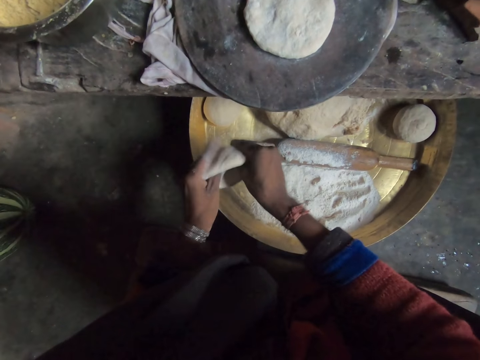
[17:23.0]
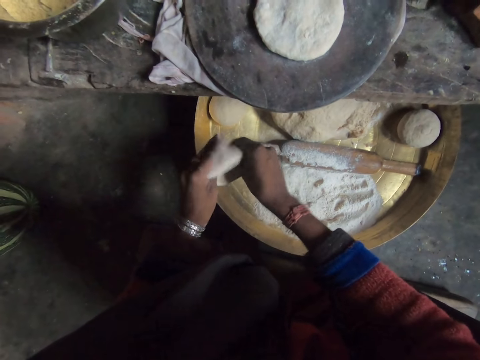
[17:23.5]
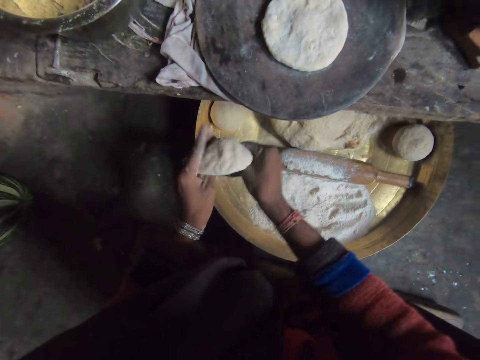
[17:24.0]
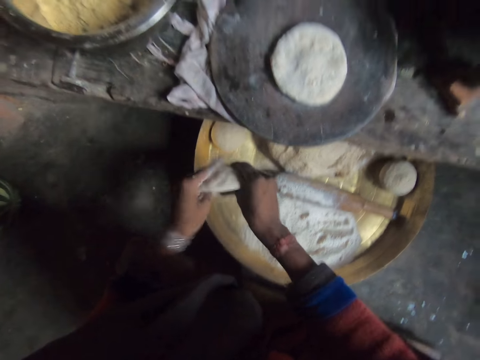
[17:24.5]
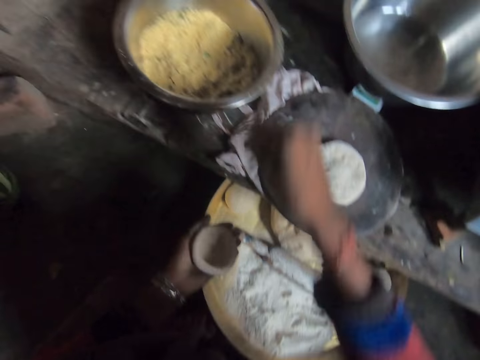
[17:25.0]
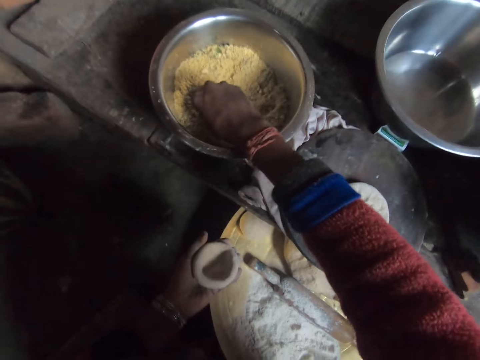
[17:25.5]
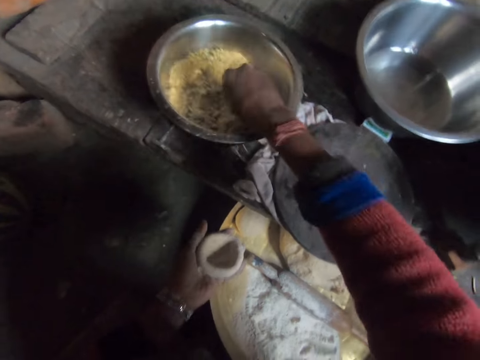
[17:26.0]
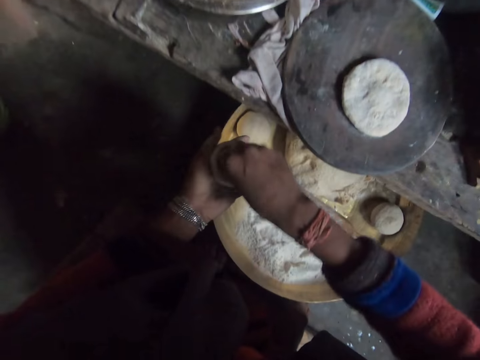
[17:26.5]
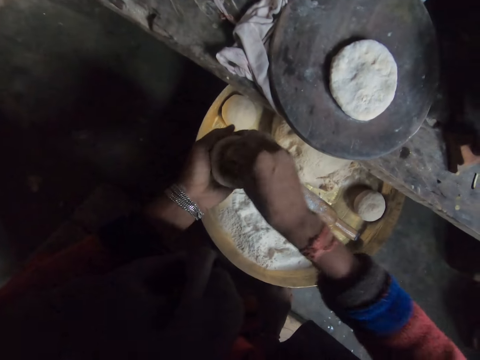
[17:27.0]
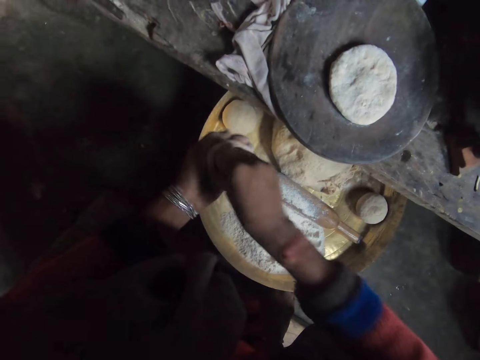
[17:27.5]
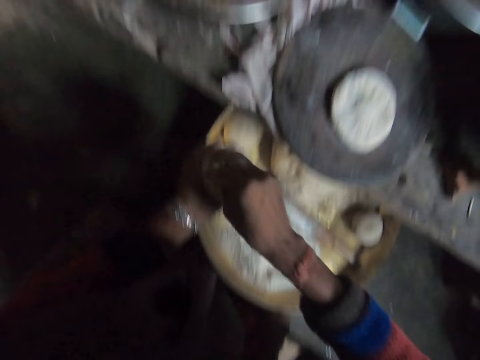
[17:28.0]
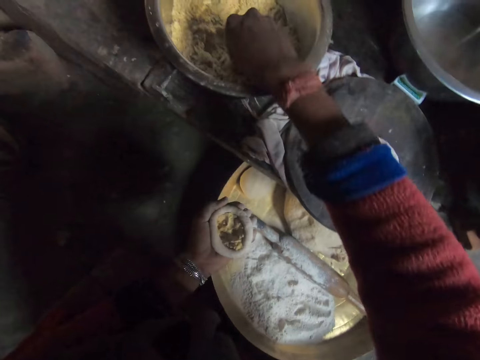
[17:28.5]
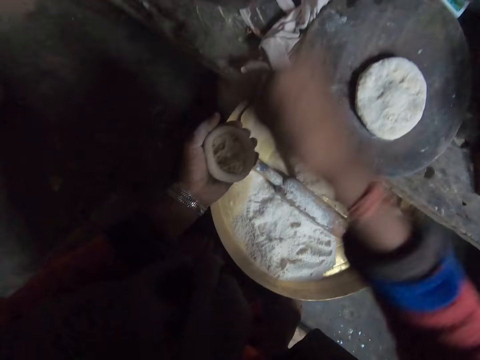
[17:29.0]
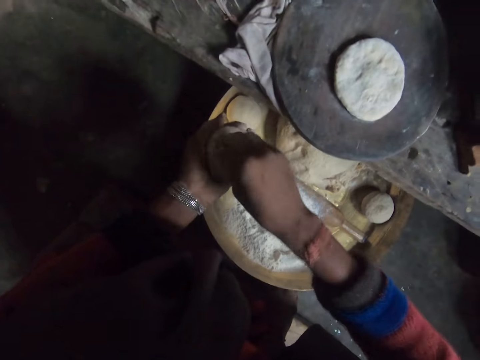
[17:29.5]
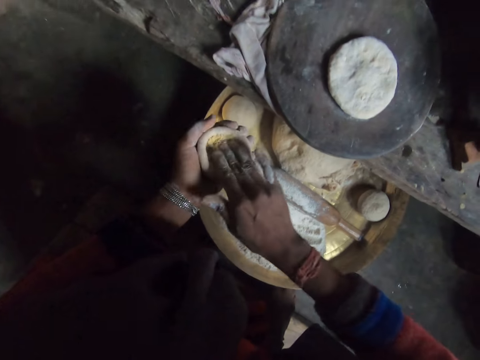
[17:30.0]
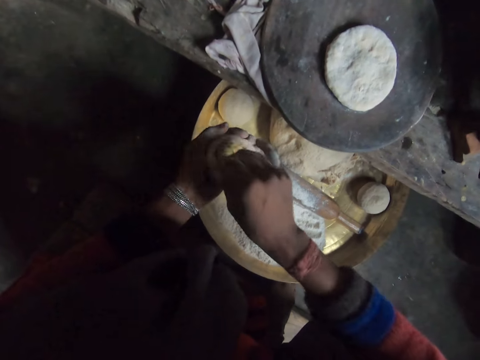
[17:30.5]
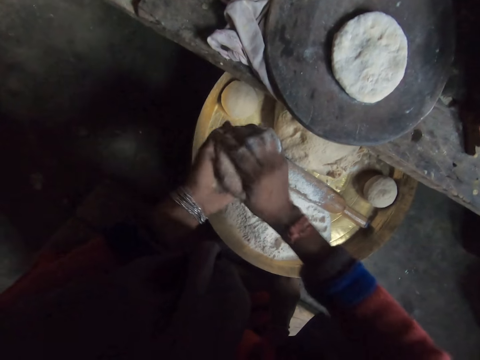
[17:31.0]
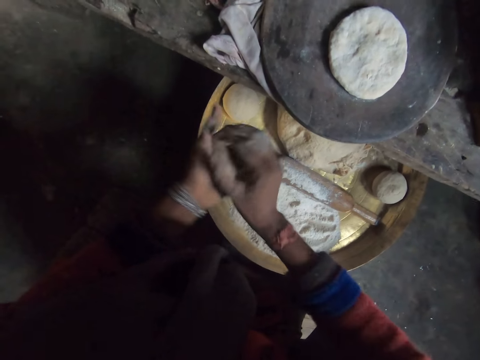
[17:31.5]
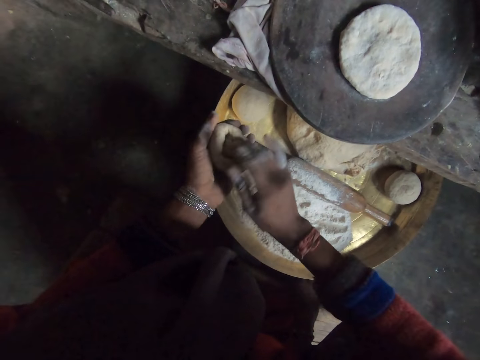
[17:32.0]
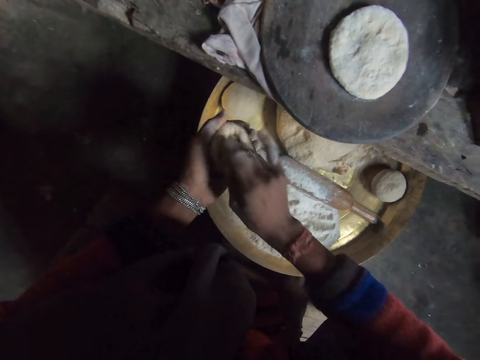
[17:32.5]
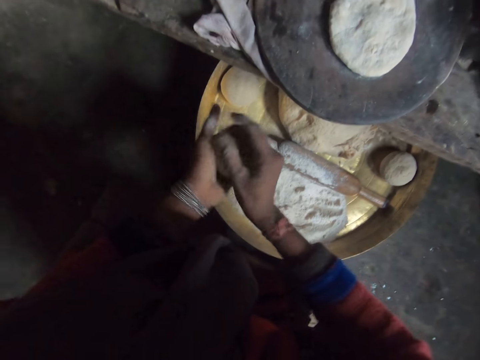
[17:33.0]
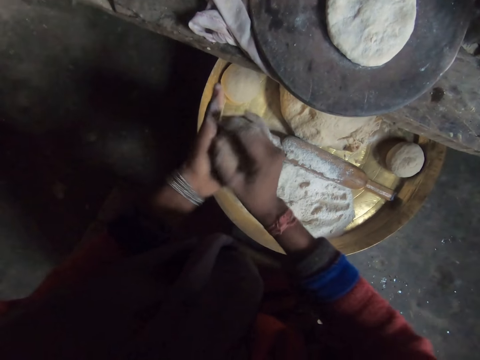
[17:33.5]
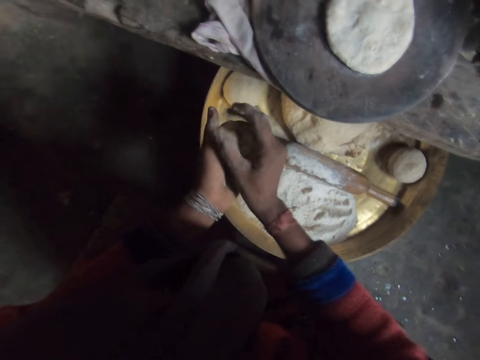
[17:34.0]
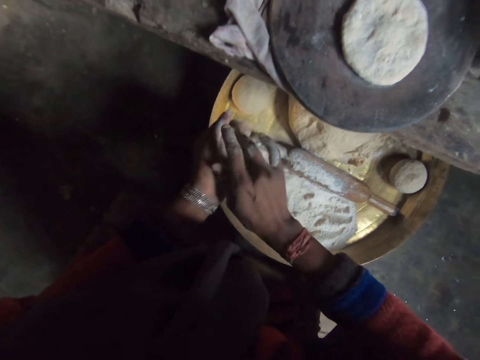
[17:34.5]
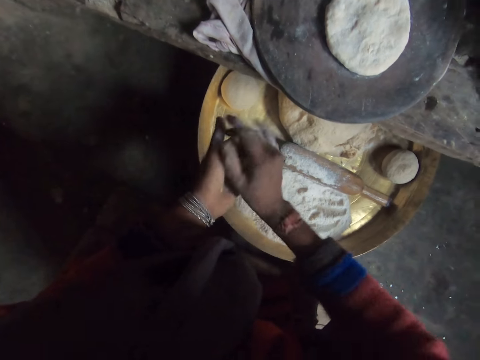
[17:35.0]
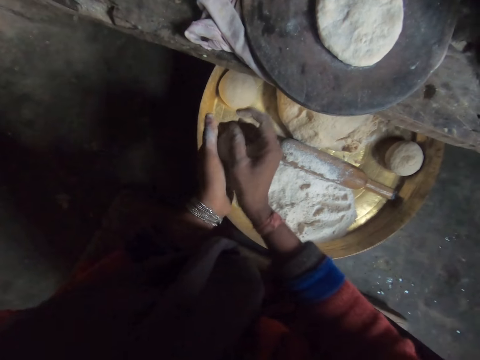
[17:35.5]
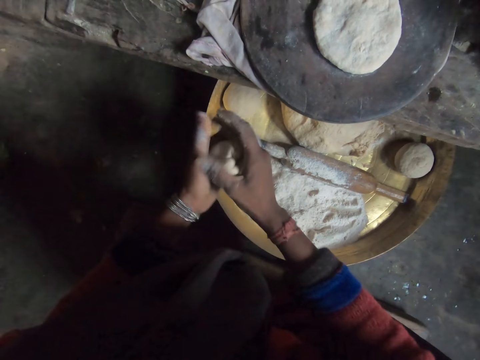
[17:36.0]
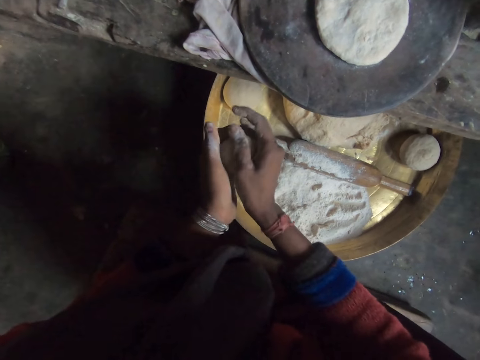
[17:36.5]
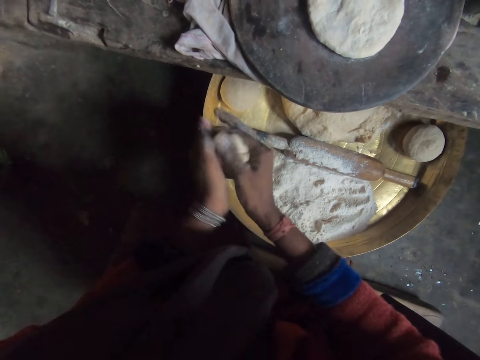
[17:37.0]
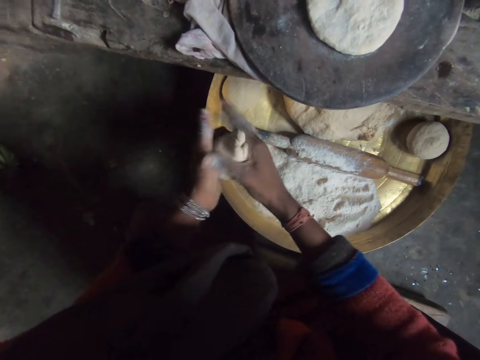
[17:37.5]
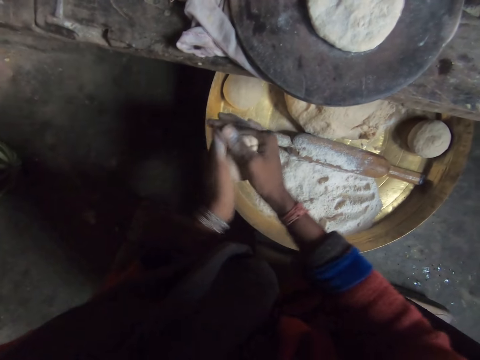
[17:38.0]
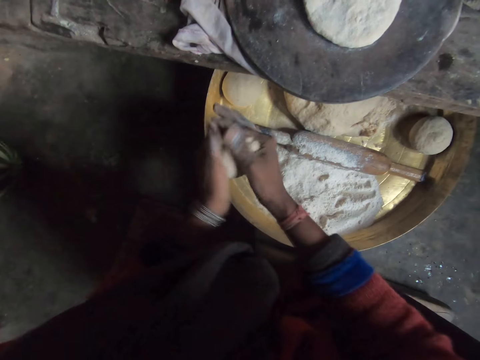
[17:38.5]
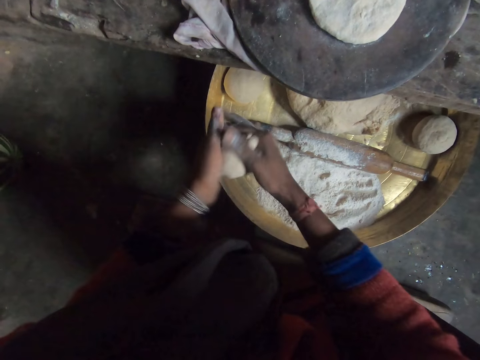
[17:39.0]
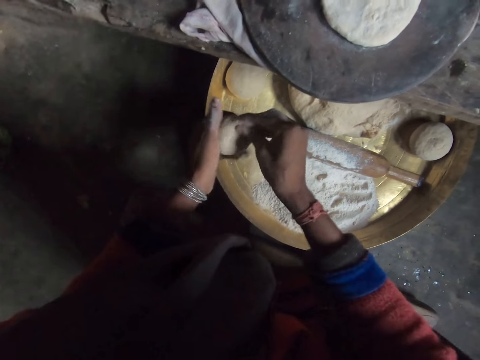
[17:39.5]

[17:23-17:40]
The camera wearer picks up flour. They take dough filling from the second bowl with their right hand. They put the filling in the dough. They apply the flour on the dough. They take dough filling from the second bowl with their right hand, pick up flour, put the filling in the dough, and apply the flour on the dough. They roll the dough with their hands. They knead the dough. They inspect the dough. They roll the dough with their hands. They inspect the dough. They roll the dough with their hands.

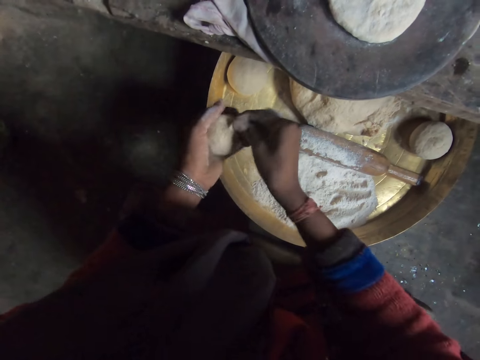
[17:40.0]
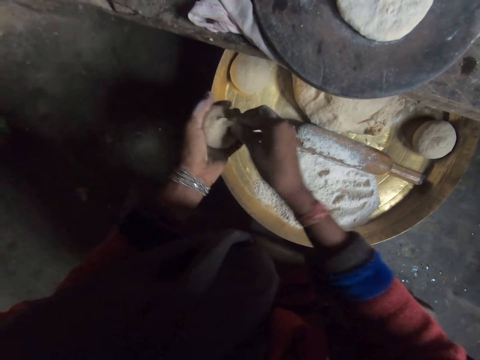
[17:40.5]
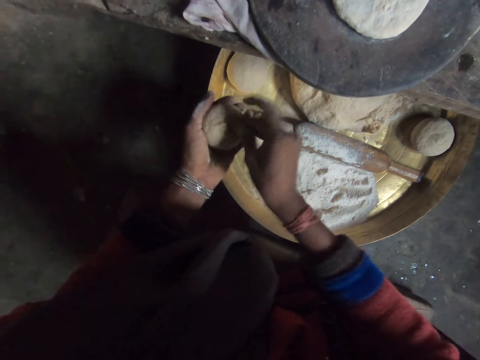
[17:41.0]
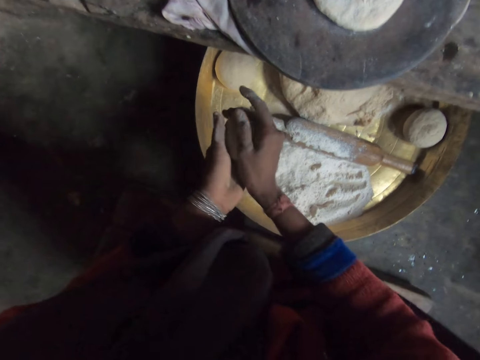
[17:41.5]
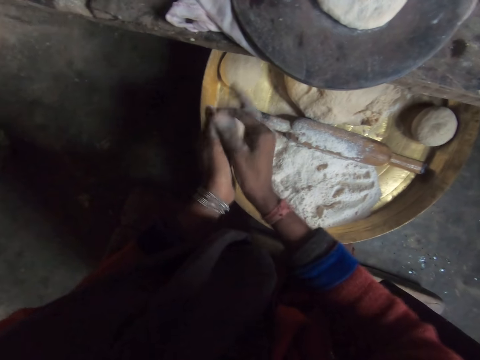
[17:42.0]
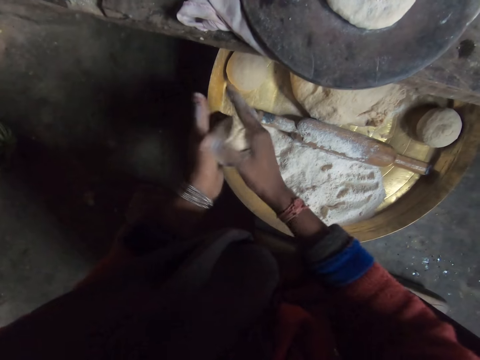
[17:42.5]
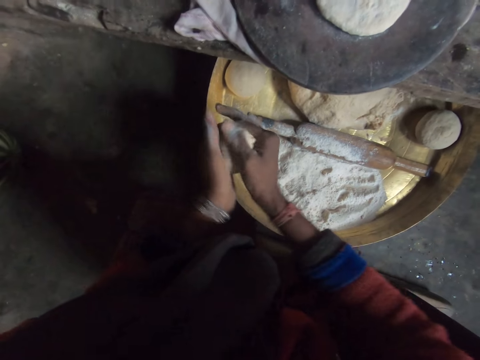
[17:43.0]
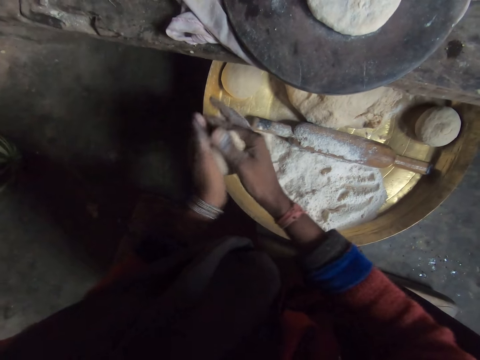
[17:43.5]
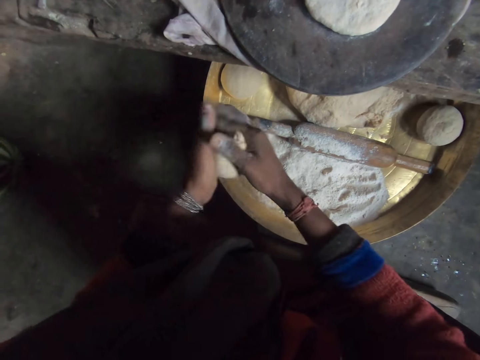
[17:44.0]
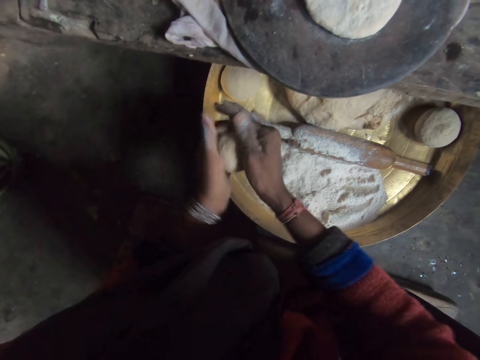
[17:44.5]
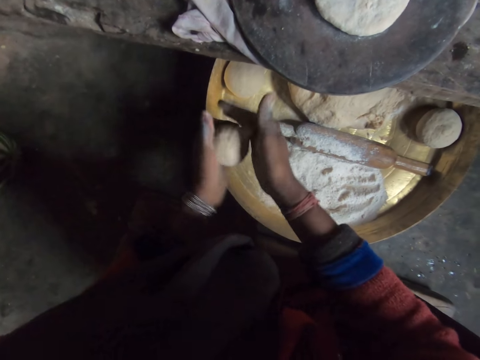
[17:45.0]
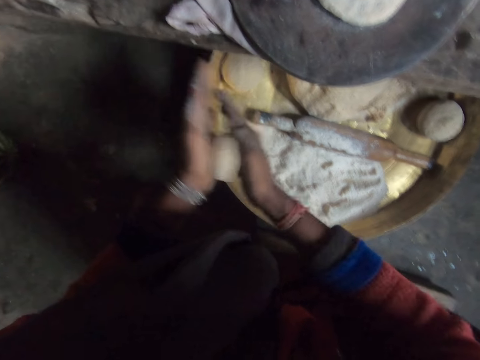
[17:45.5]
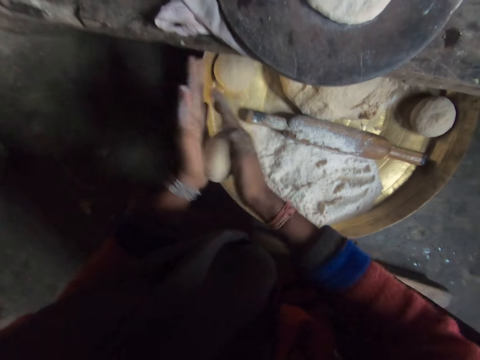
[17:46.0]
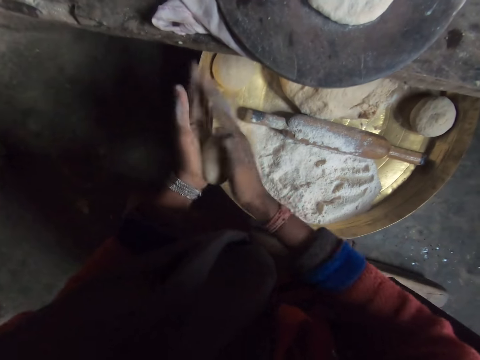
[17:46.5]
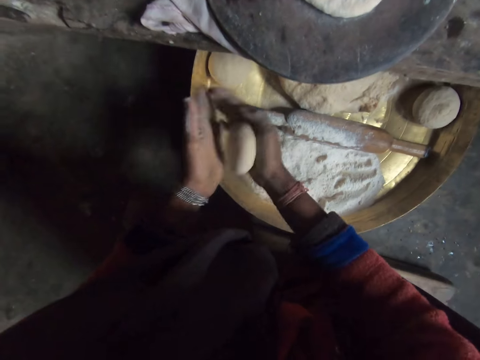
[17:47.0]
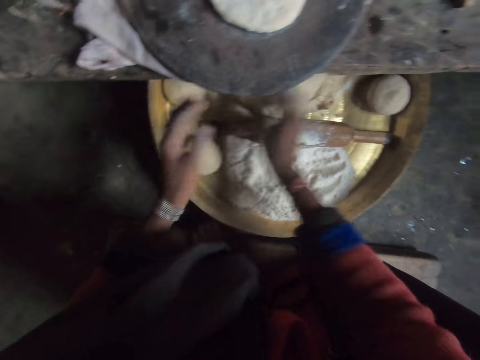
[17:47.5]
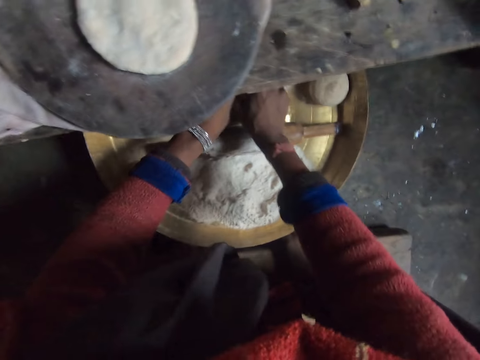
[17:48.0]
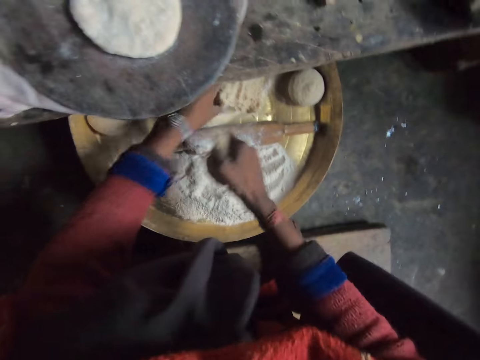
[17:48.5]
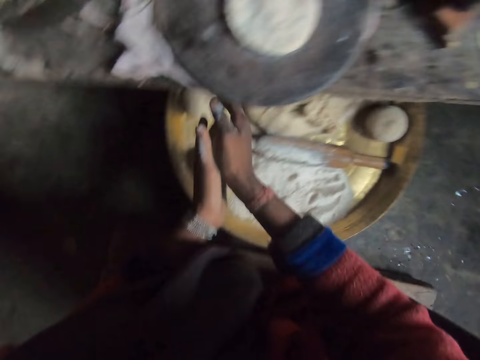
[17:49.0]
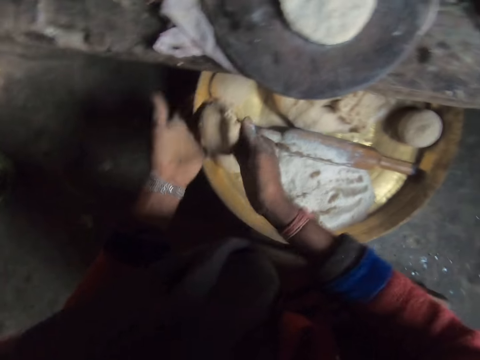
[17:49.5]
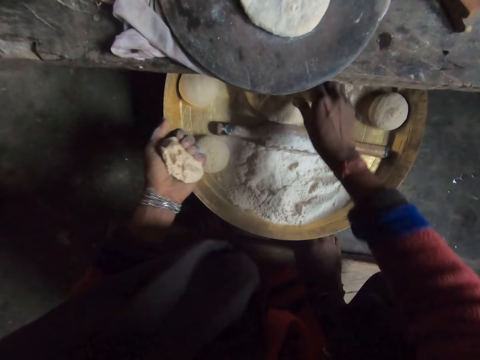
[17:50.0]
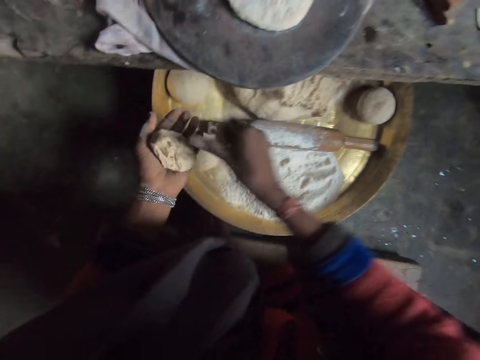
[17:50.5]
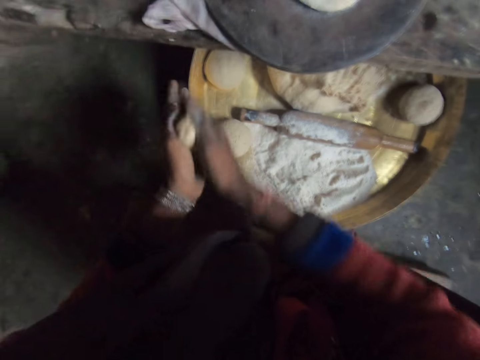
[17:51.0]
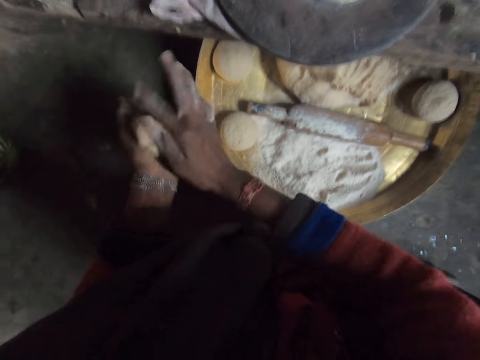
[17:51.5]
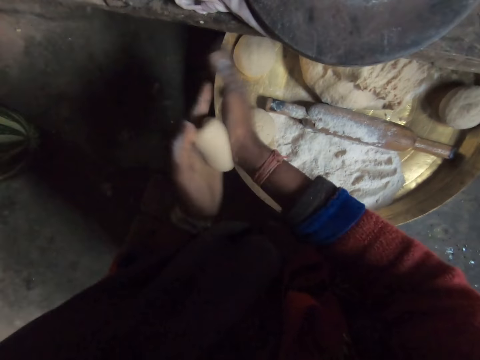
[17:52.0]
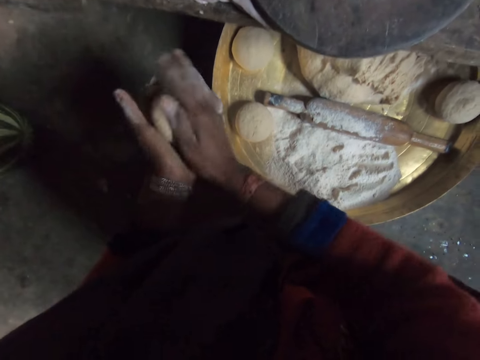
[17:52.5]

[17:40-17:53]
The camera wearer puts the dough on a tray. He picks up dough, cuts dough from the pile. He rolls the dough with his hands. He kneads the dough. He picks up the dough. He rolls the dough with his hands.
